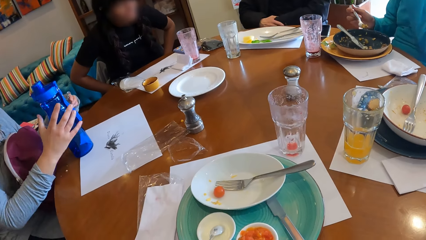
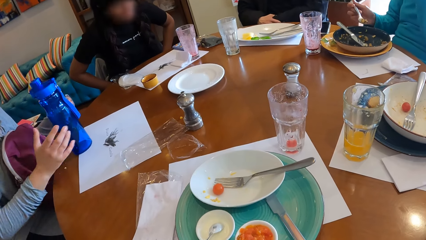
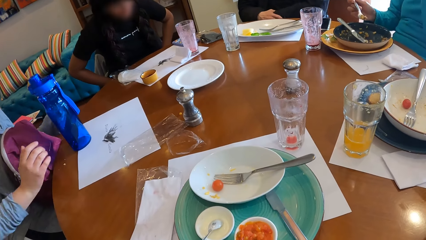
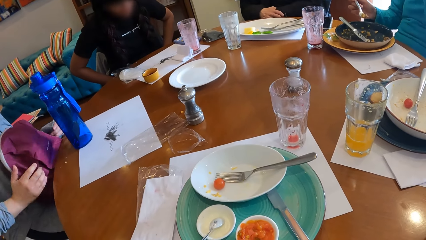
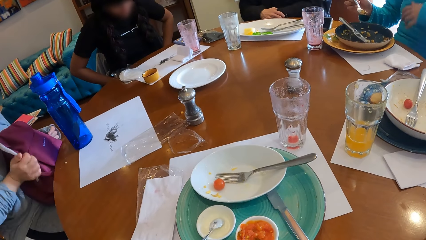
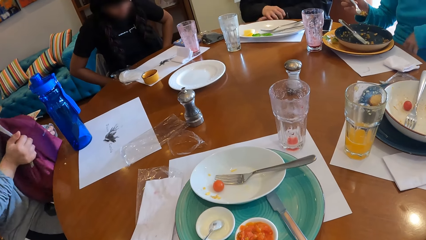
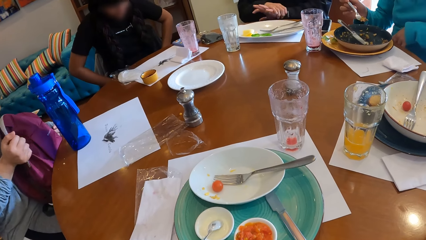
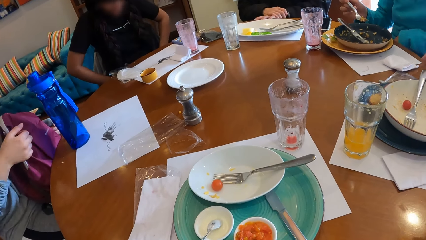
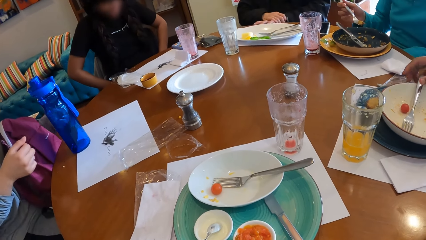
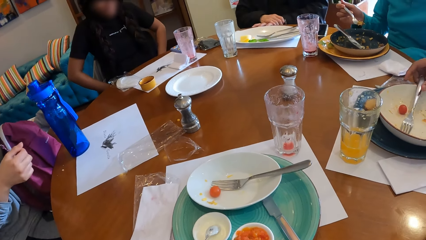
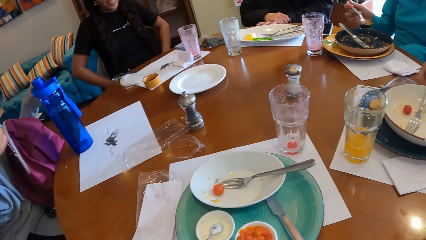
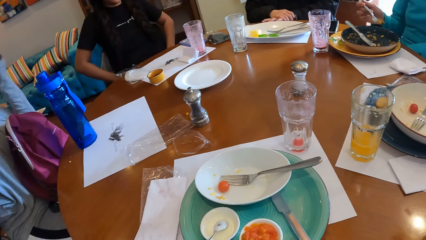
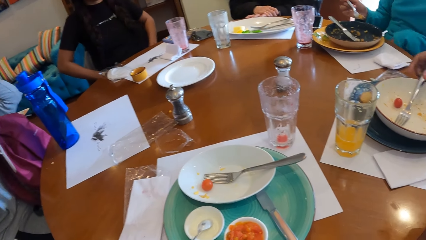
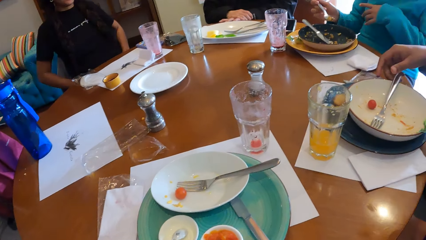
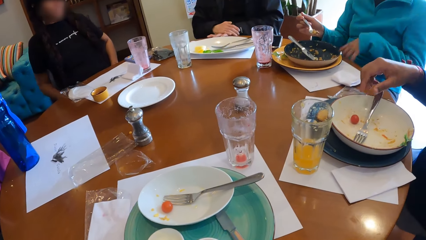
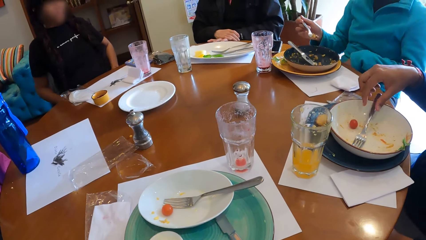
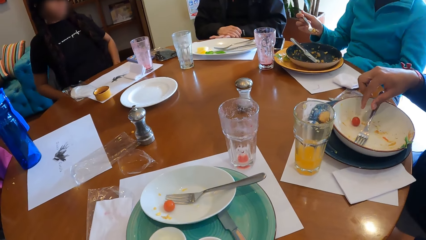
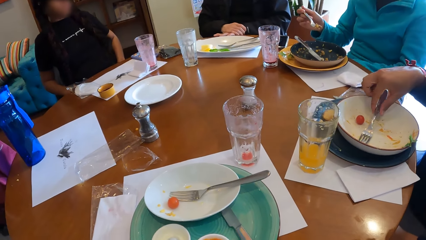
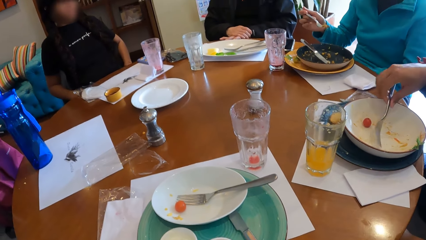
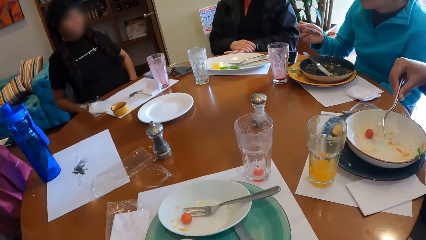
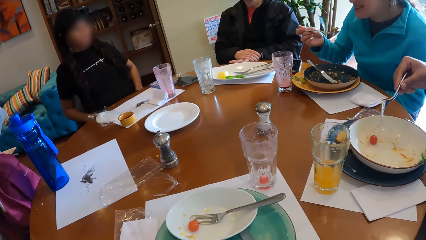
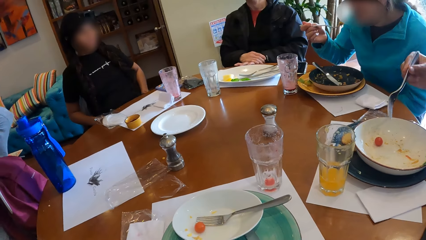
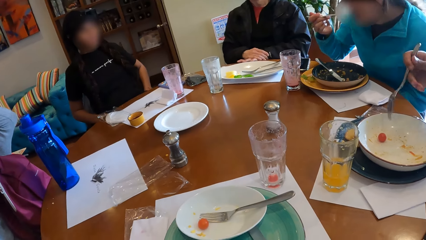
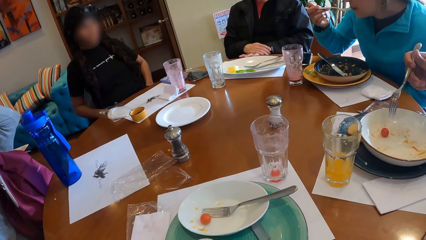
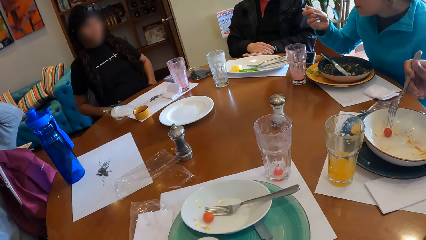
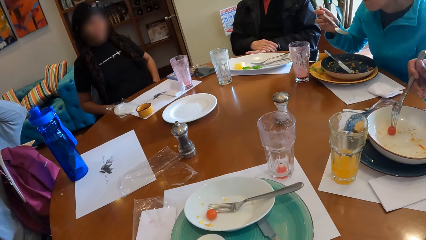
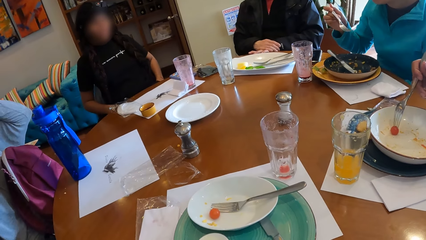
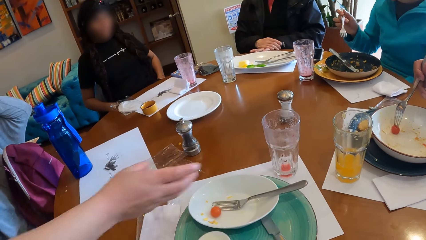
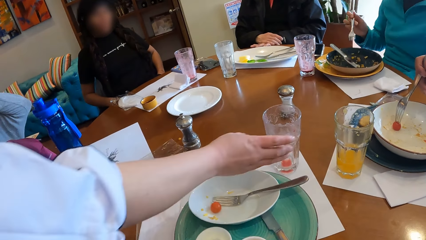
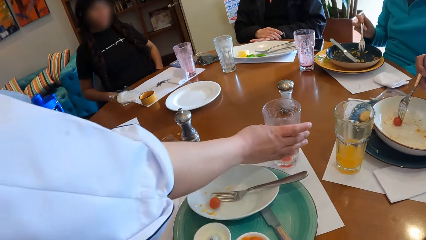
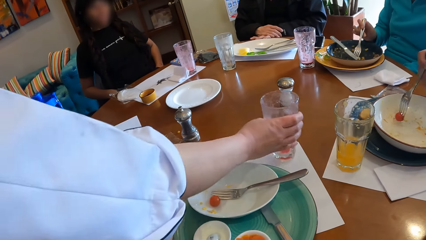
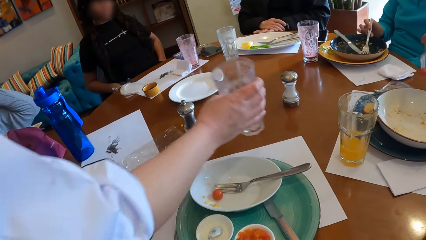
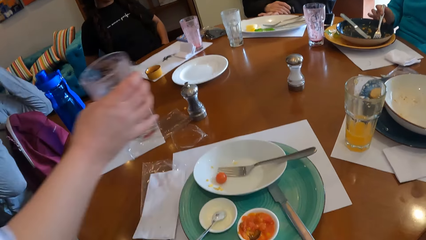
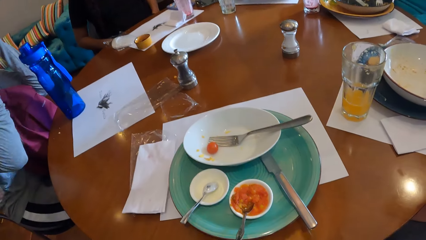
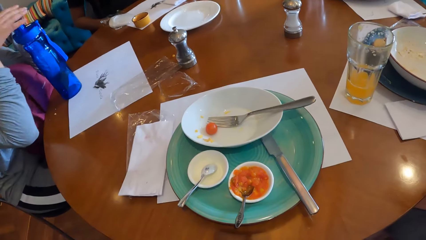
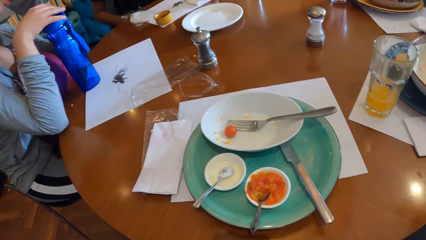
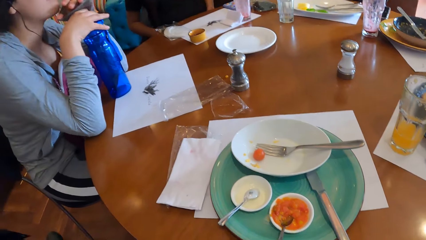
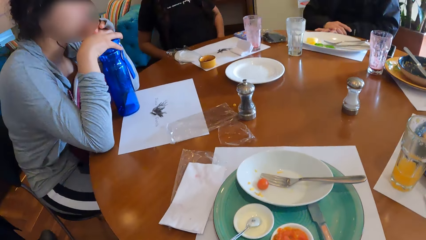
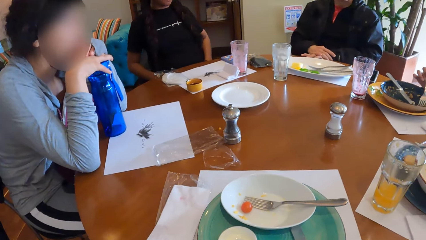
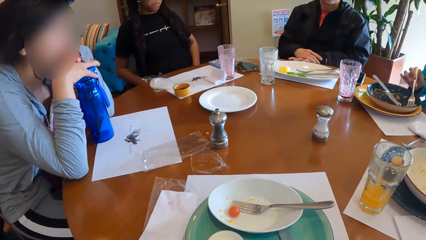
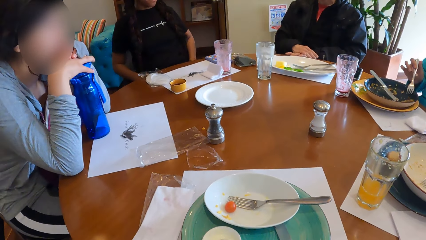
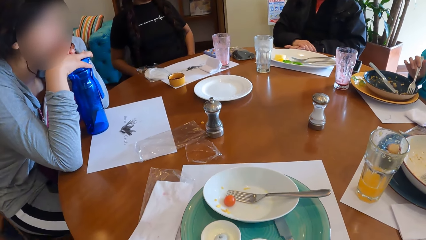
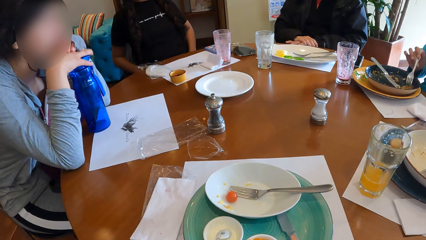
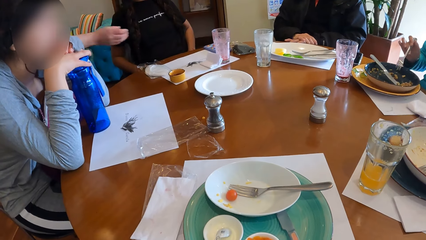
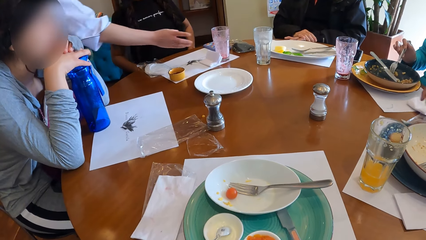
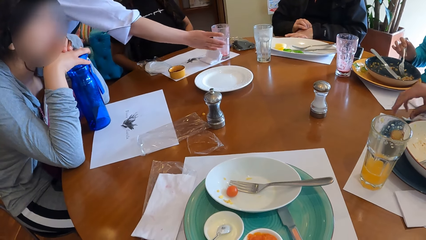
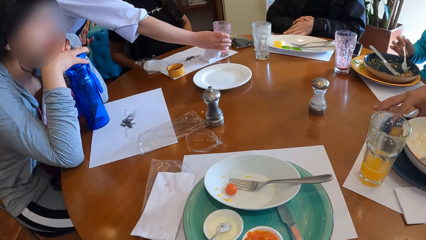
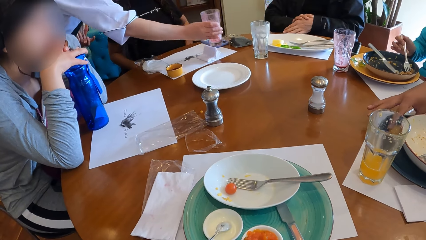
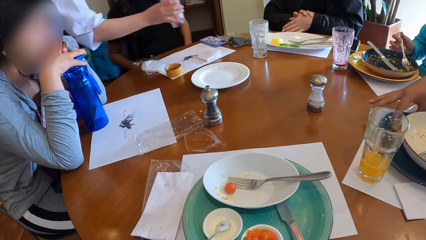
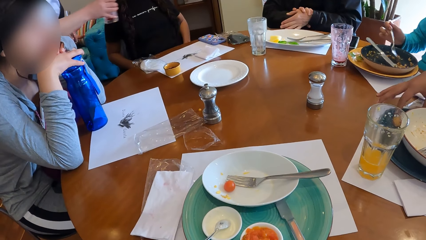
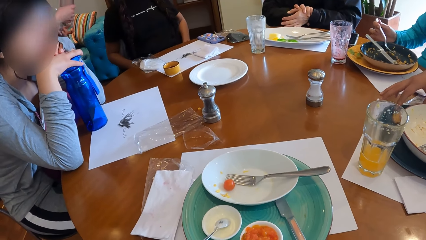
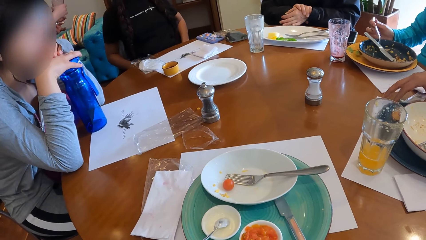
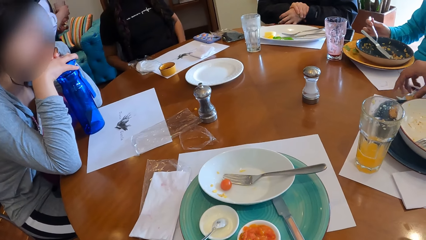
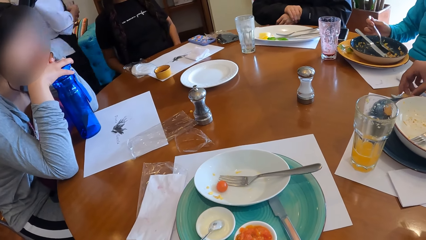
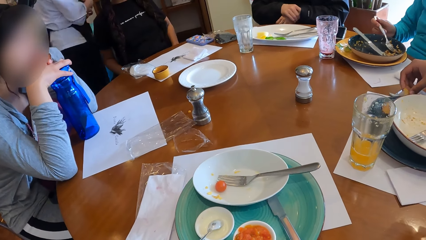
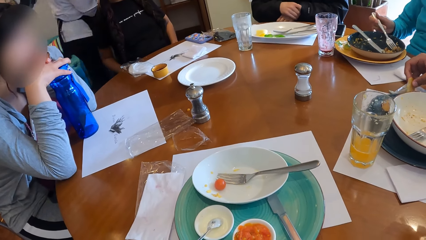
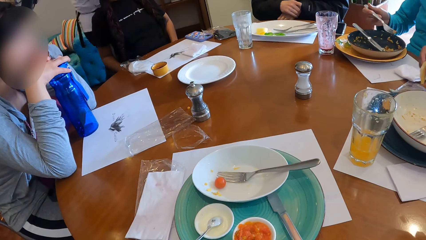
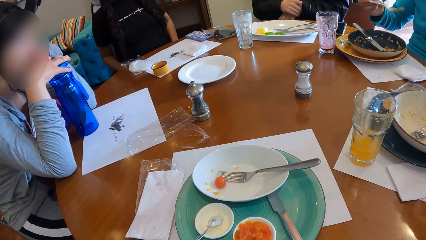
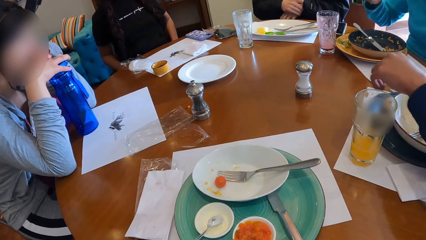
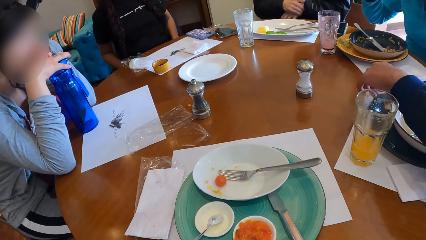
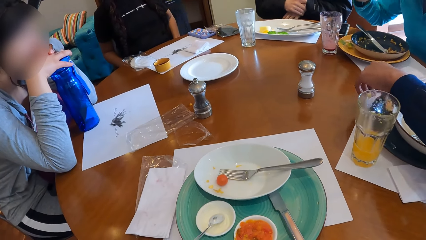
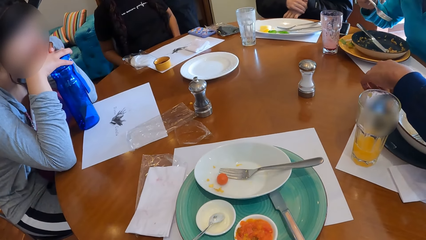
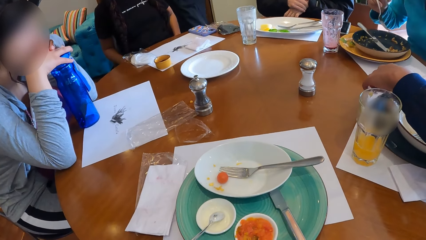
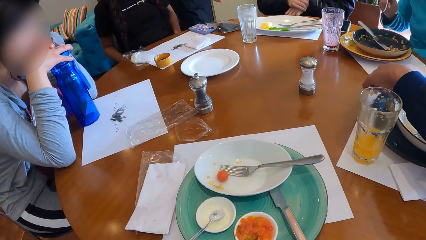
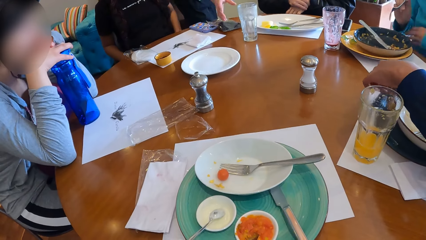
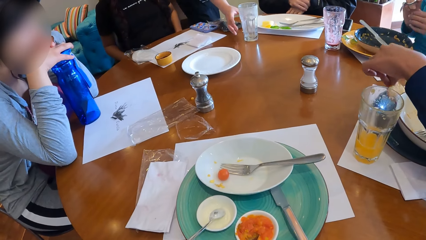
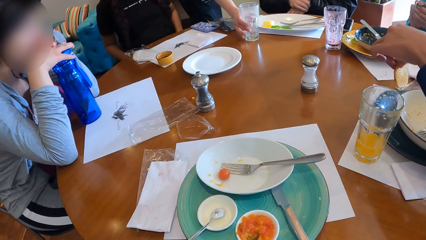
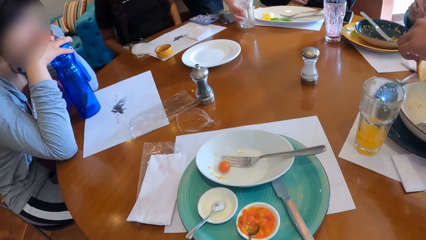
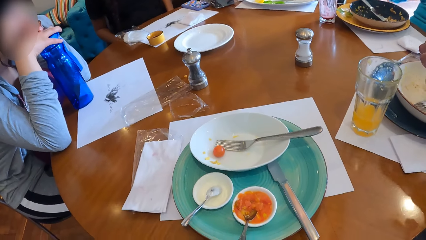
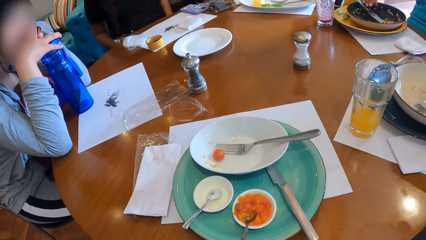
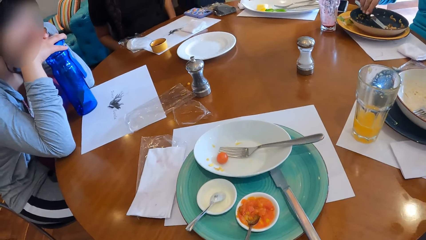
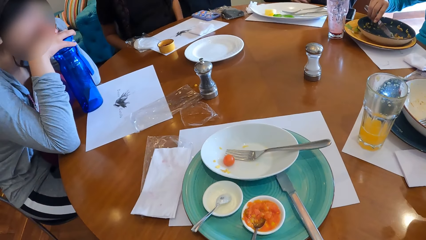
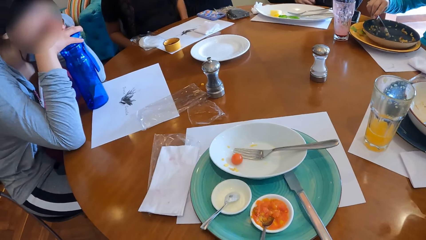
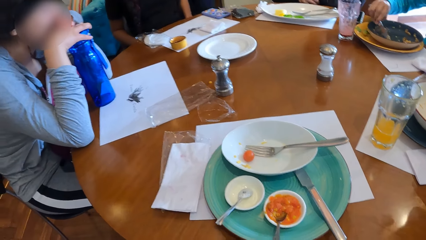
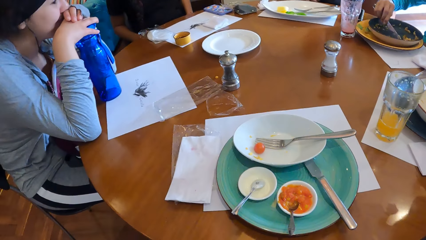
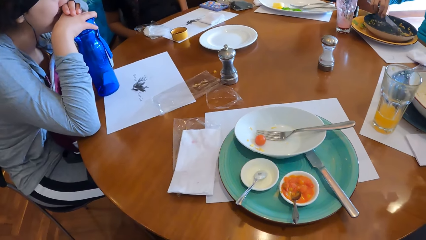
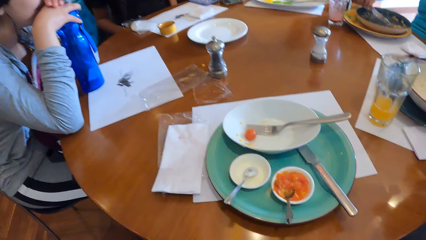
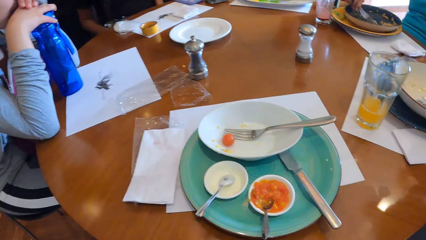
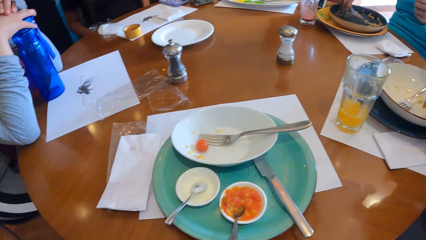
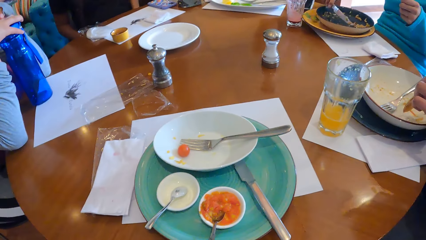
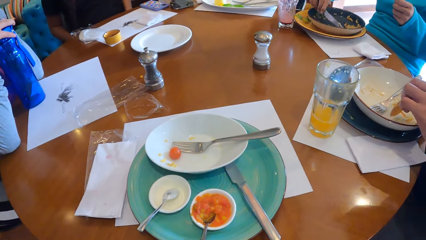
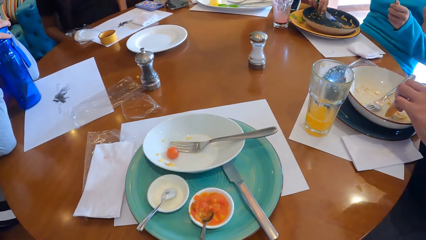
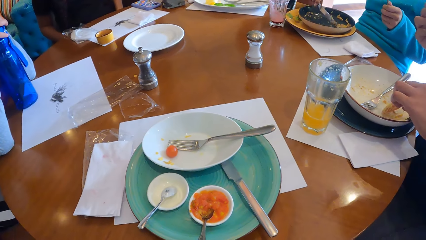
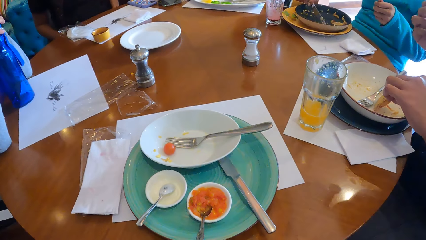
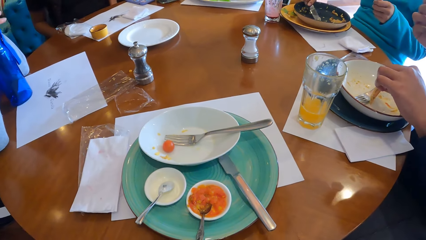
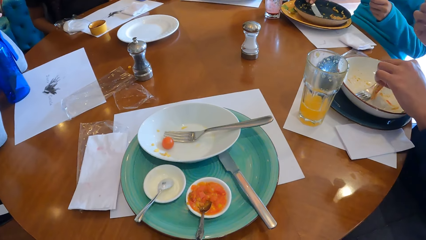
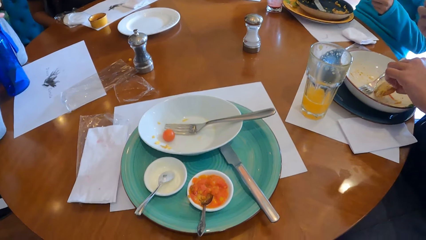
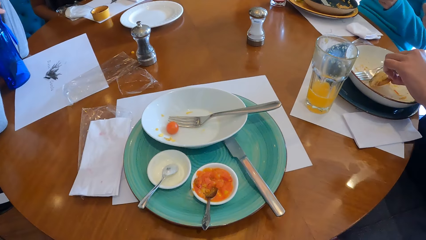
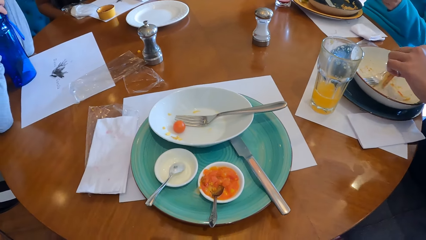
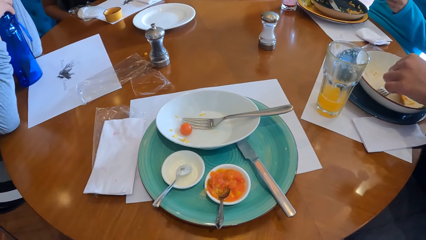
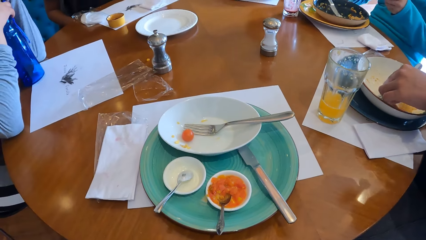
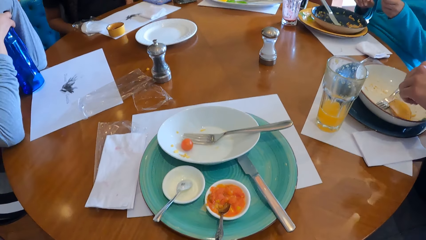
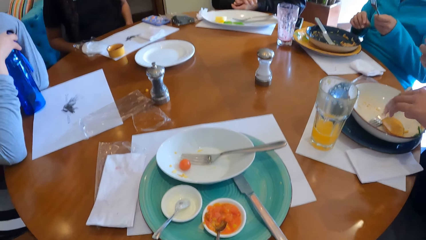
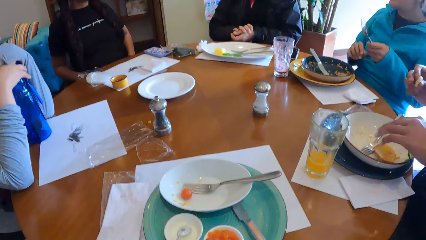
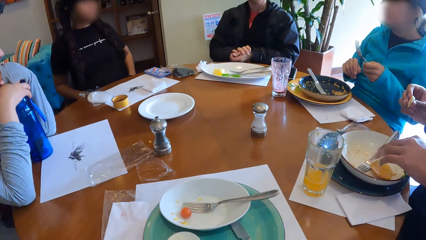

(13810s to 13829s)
A woman picks a fork from a plate on the table with her right hand. Another woman eats the food. The first woman picks food from the plate on the table with the fork in her right hand. A waiter picks a glass cup from the table with his right hand. The camera wearer takes the glass on the table. A third woman holds the bottle on the table with both hands. She touches the bottle on the table. The waiter picks the glass cup from the table with his right hand. The first woman picks a biscuit from the plate on the table with her right hand. The second woman eats the food. The first woman takes the fork on the plate. The waiter picks the glass cup from the table with his right hand. The second woman picks food from the plate on the table with the knife in her right hand. She takes the knife on the plate. The first woman places the biscuit in her left hand into the plate on the table.
